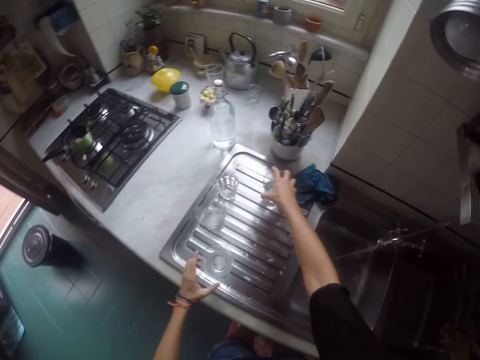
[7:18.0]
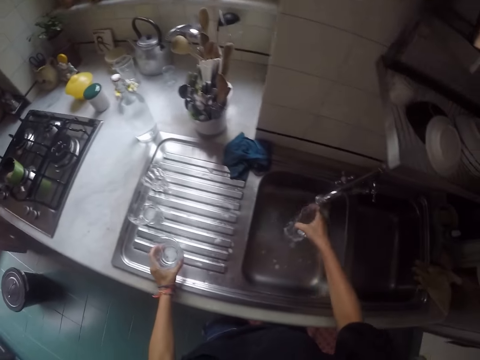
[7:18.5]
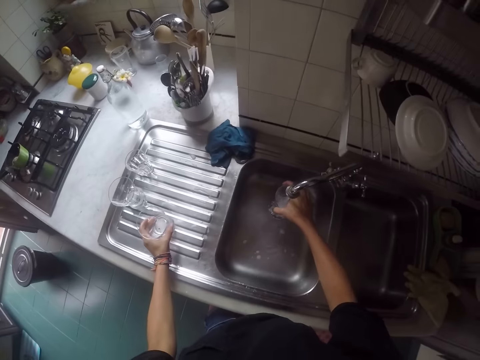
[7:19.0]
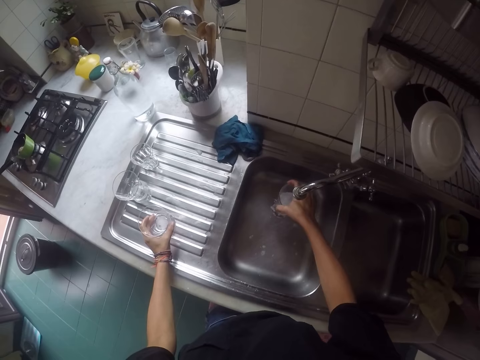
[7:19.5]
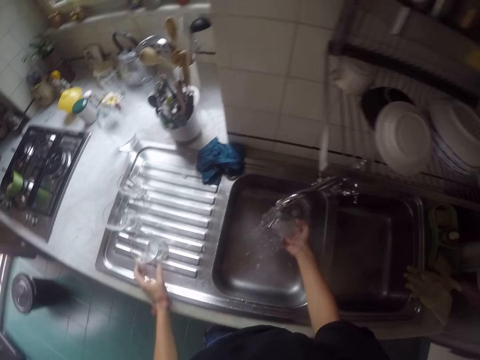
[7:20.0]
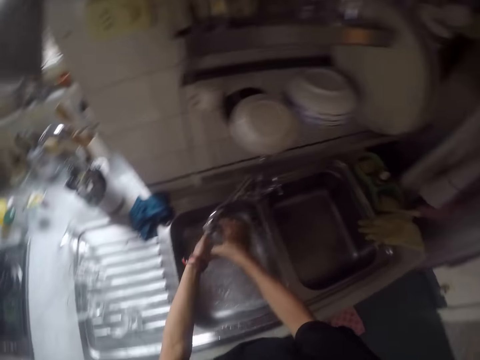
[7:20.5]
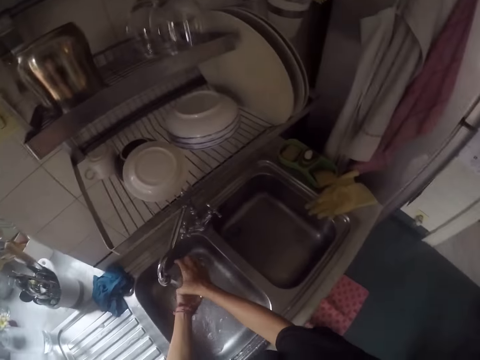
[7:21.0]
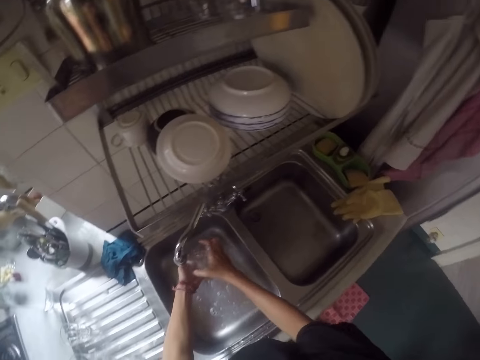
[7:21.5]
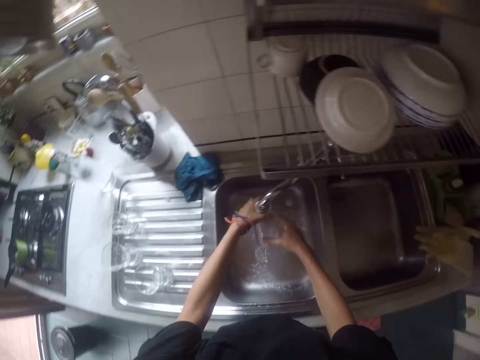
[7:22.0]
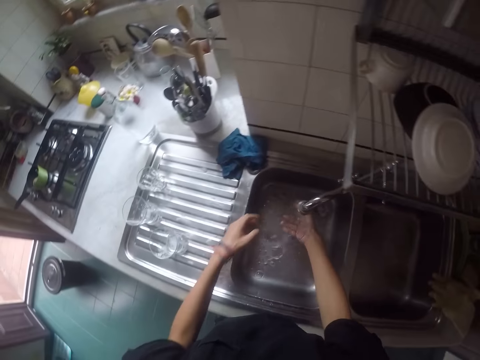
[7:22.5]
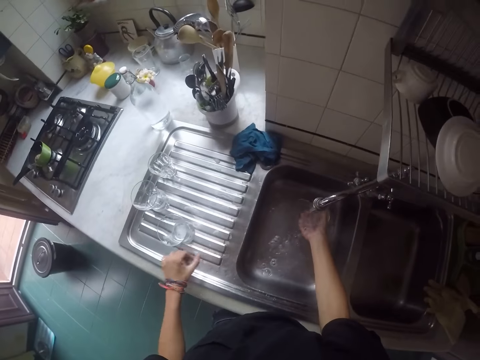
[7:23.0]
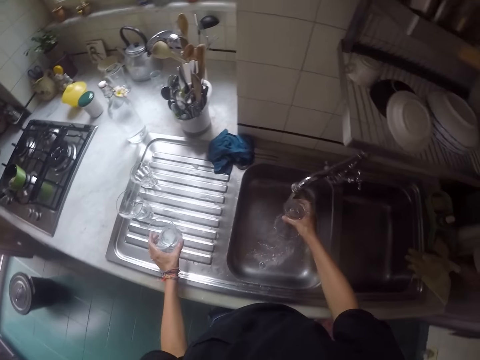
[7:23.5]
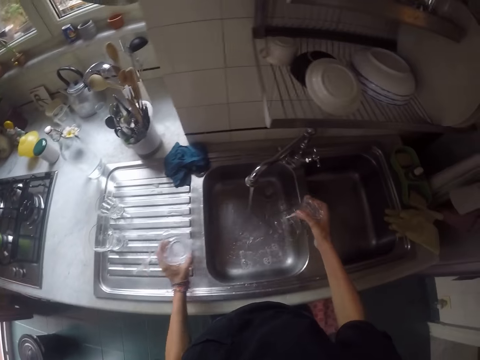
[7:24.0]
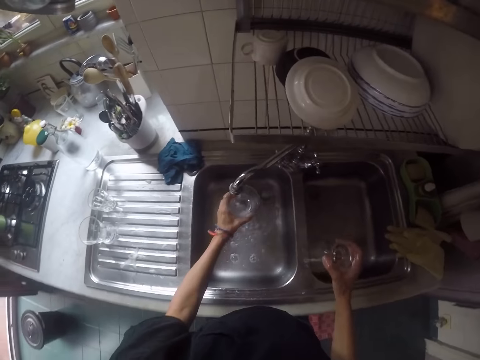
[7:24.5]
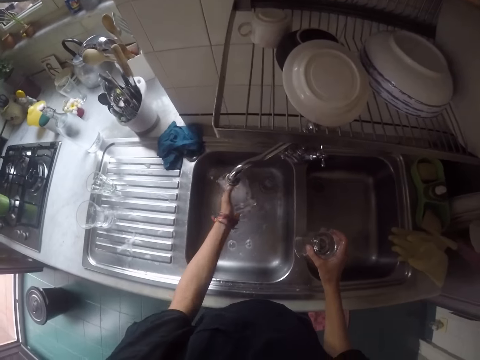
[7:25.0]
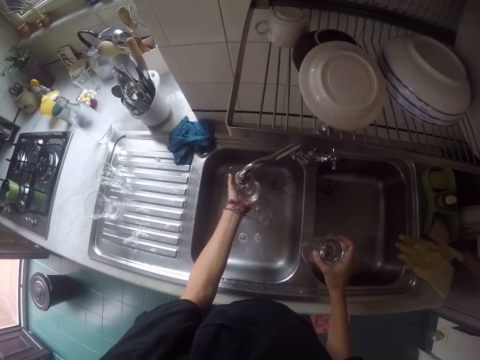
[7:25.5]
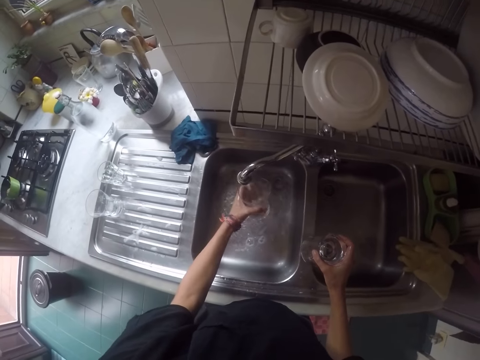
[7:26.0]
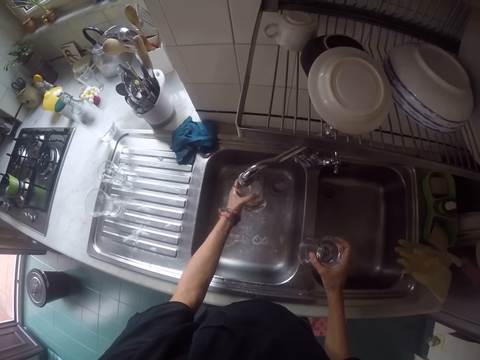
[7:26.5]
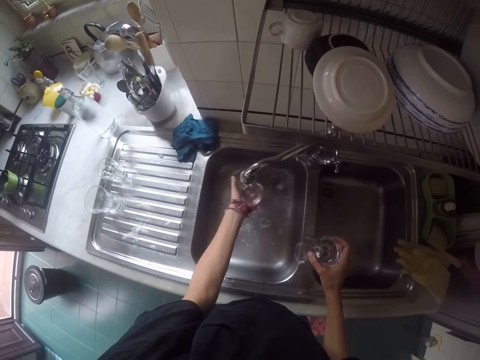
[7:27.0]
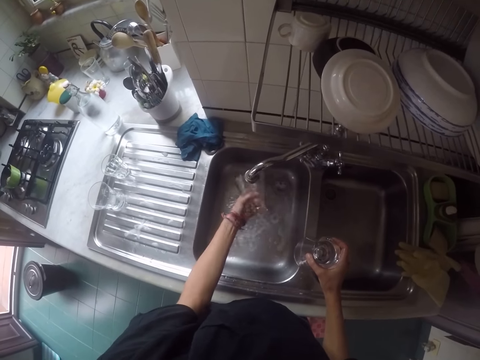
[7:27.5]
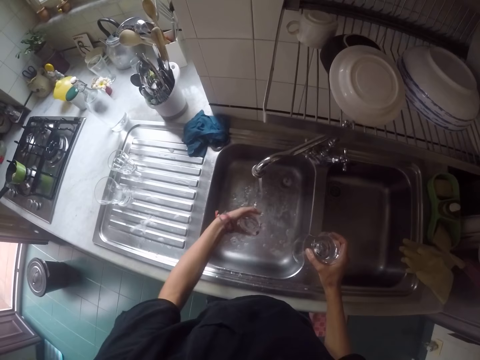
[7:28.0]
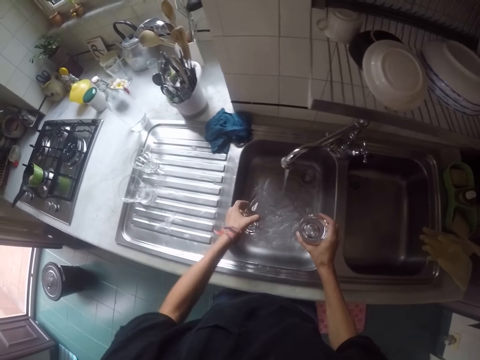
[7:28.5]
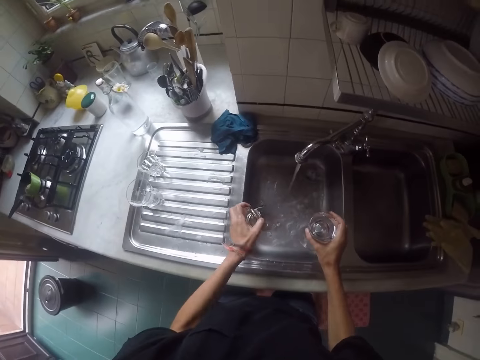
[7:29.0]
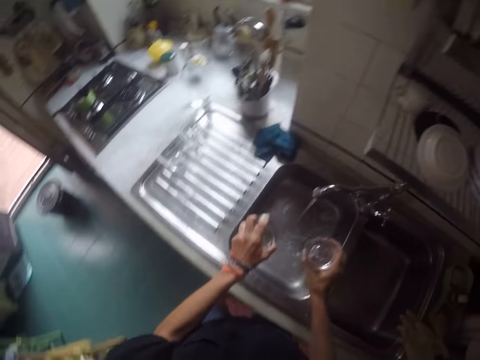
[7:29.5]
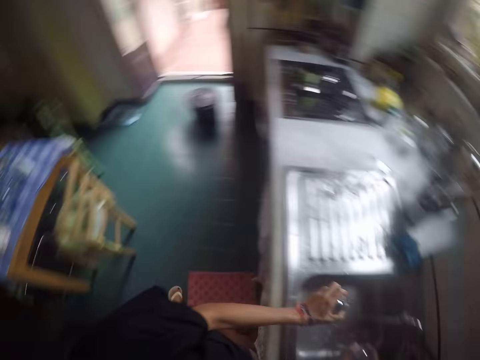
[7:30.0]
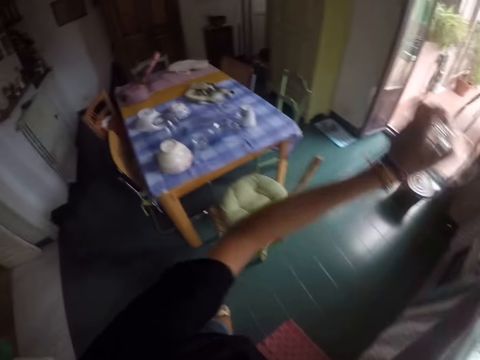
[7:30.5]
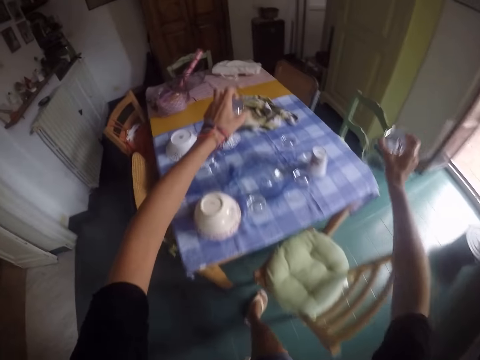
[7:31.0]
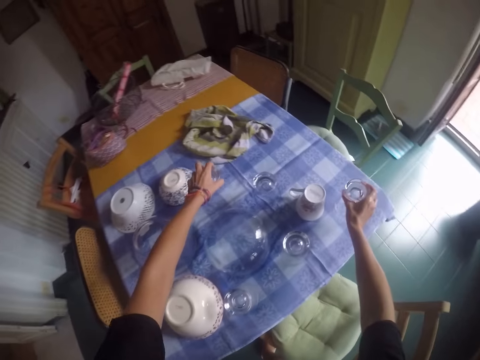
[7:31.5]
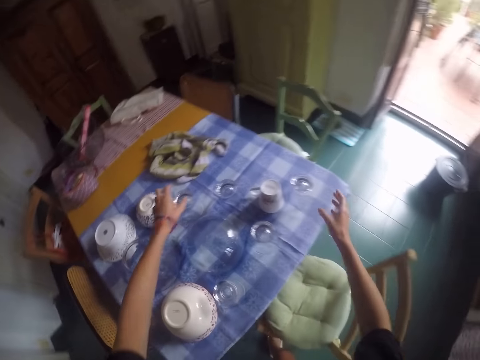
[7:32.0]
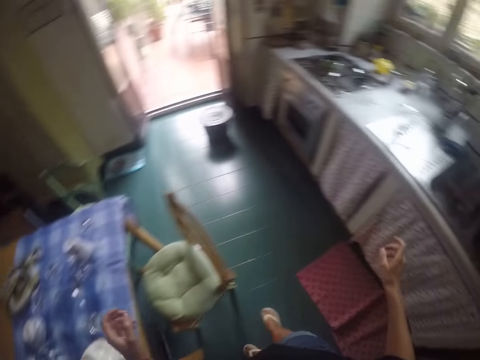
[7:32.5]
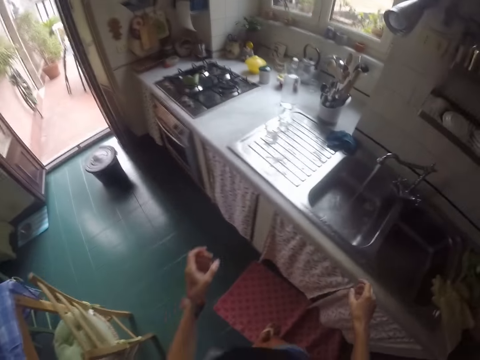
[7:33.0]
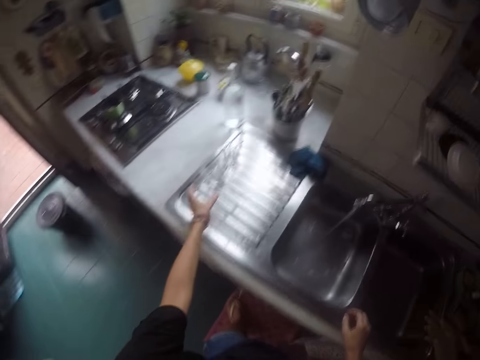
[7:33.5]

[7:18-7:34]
The camera wearer picks a glass from the sink. They move their hand. They rinse the glass. They move their hand. They rinse the glass. They move their hand. They pick a glass from the sink. They rinse the glass. They drain the water from the glasses. They walk around the house. They place the glasses on the table. They walk around the house.

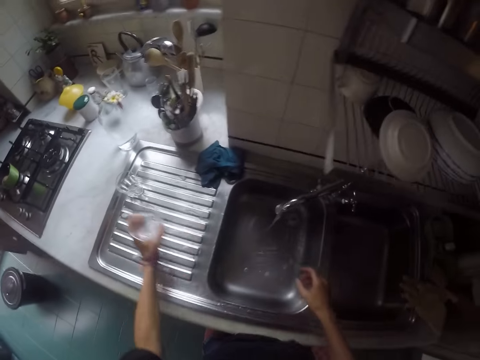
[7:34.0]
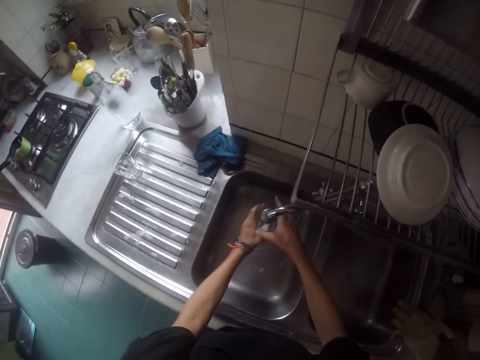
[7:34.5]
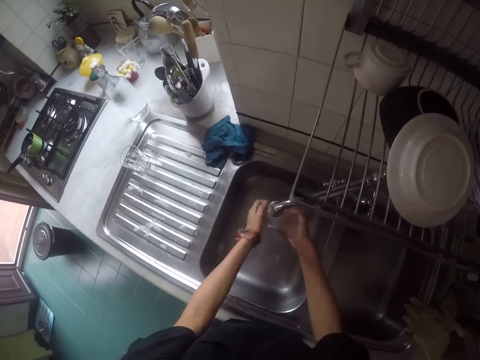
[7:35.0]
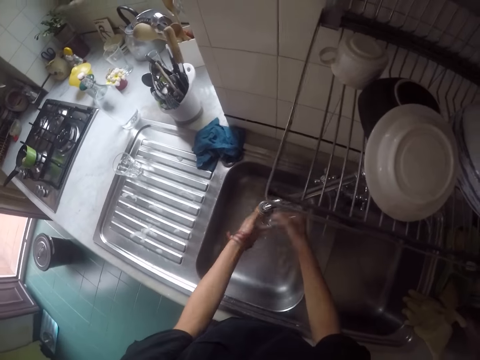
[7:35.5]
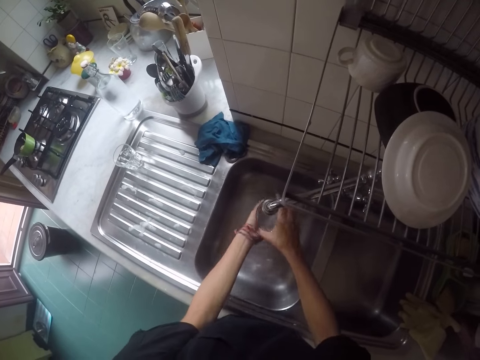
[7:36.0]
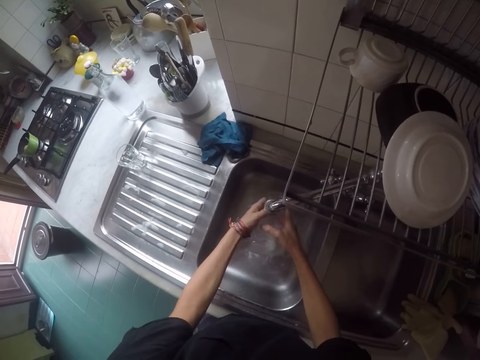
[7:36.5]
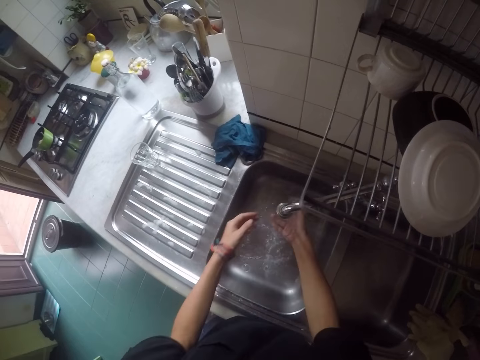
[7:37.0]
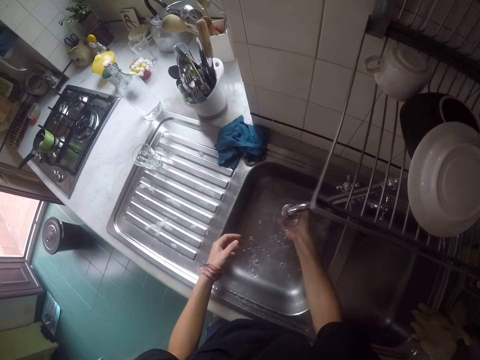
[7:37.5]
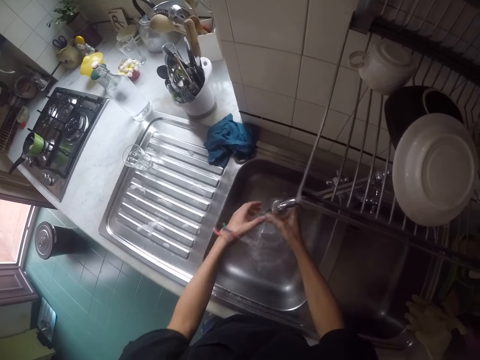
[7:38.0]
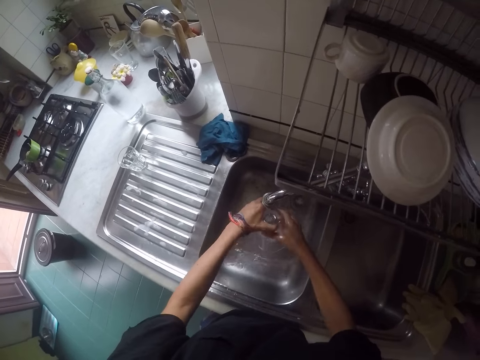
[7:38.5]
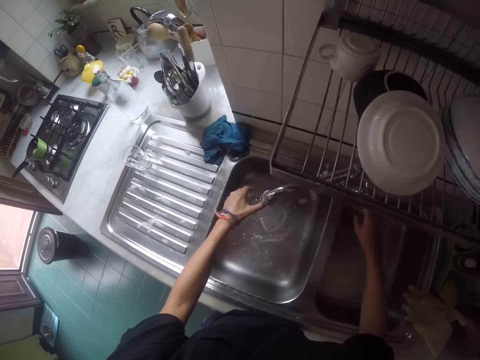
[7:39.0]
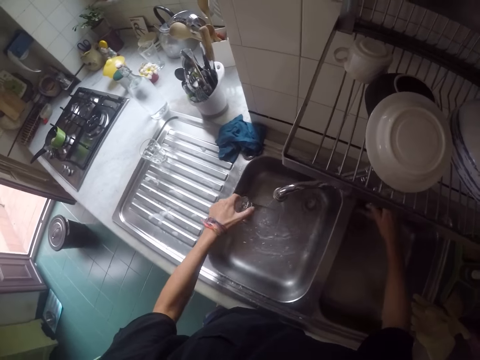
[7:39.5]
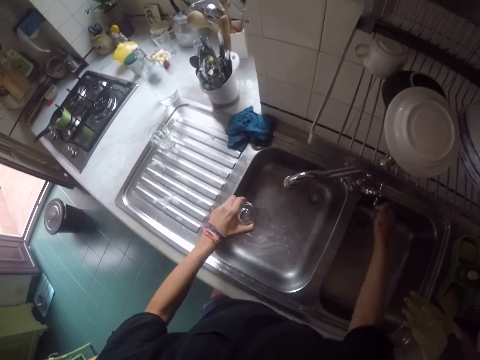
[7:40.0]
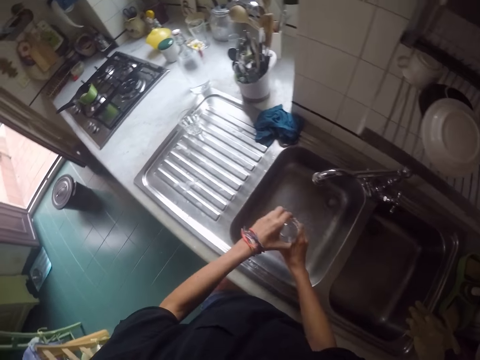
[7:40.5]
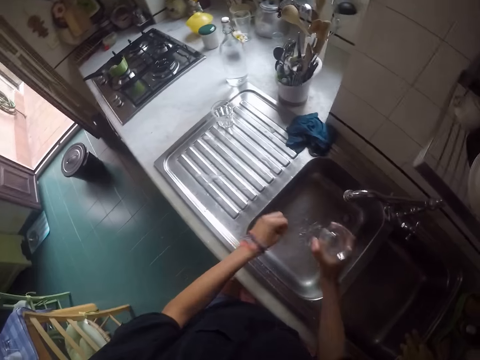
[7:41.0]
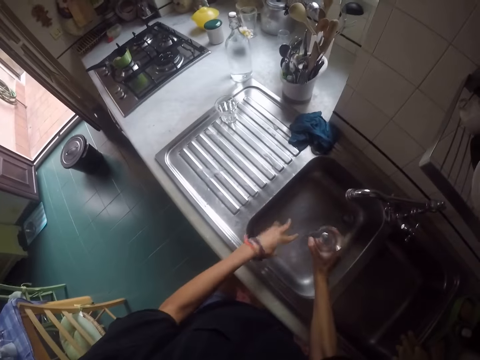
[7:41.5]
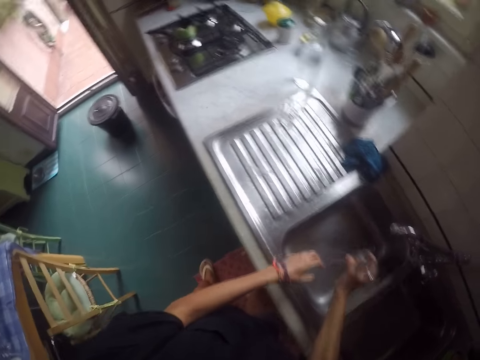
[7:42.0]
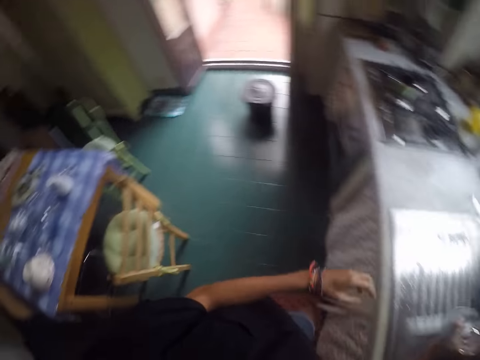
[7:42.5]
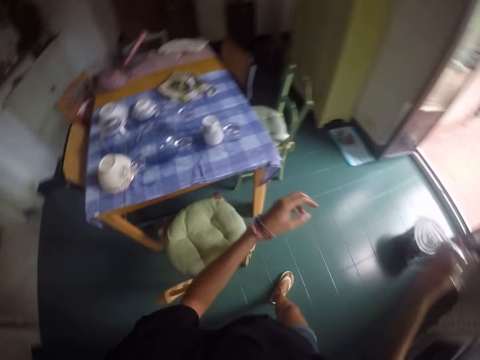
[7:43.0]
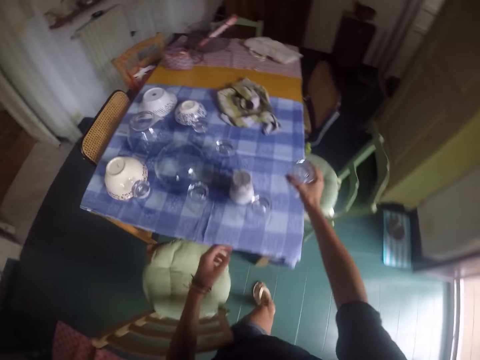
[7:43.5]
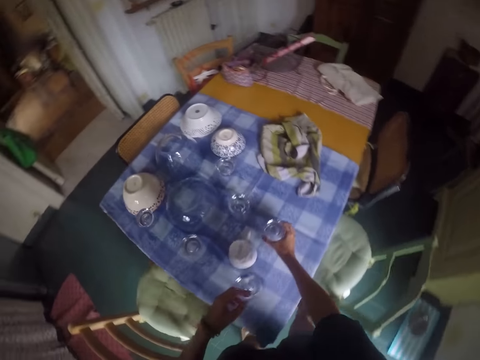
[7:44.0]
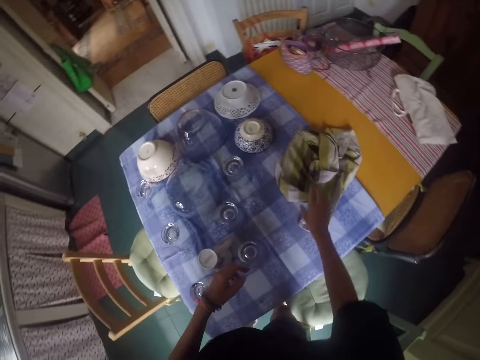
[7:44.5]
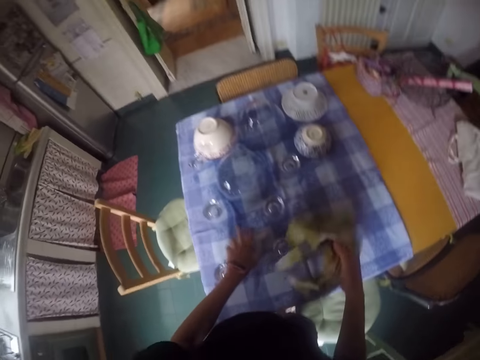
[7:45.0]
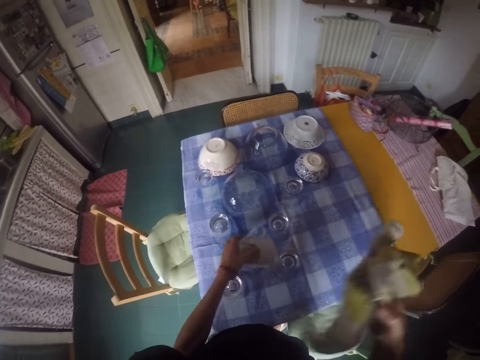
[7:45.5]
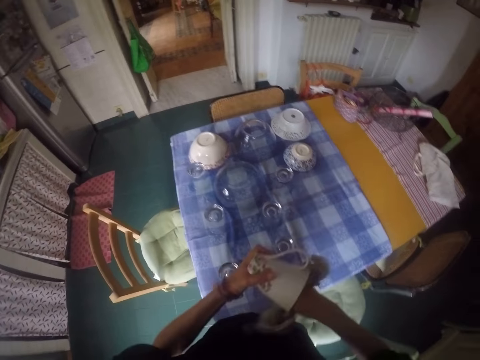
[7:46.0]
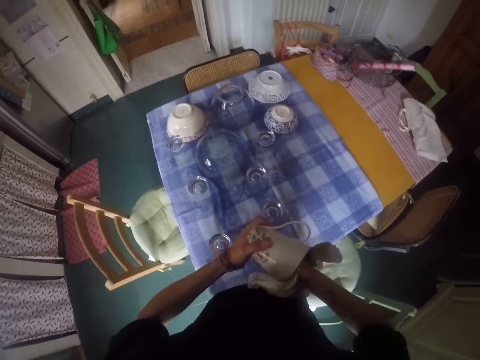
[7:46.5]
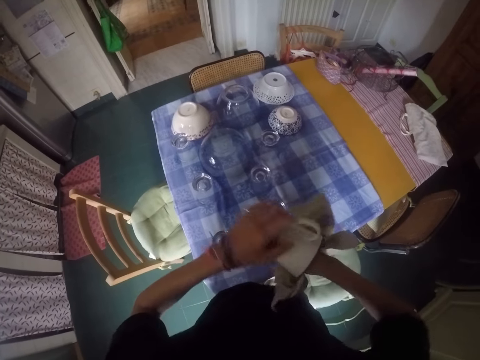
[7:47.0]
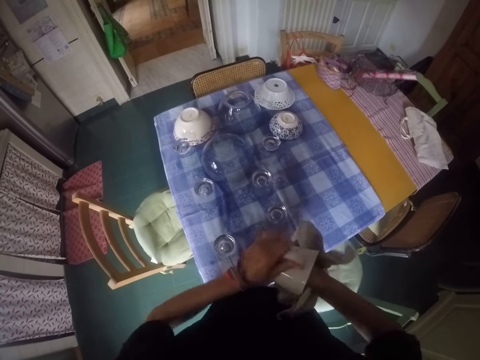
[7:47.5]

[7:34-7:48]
The camera wearer picks a glass from the sink. She rinses the glass. She moves her hand. She closes the tap. She moves her hand. She holds the glass. She drains water from the glass. She shakes water off her hand. She walks around the house. She places the glass on the table. She picks up the towel. She picks up a bottle. She picks up a cup. She wipes the cup with the towel.
